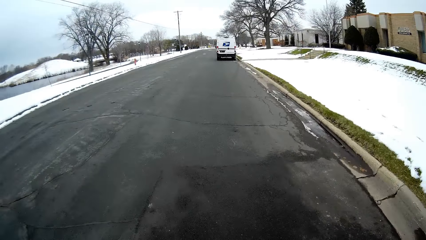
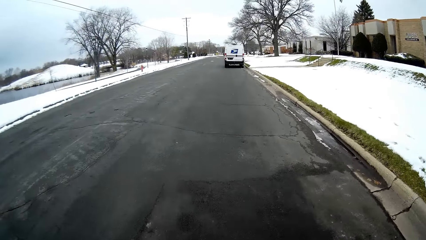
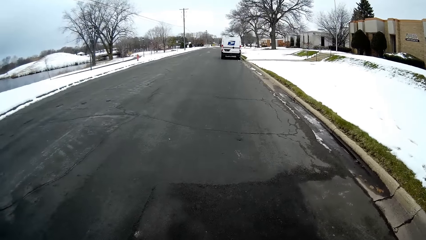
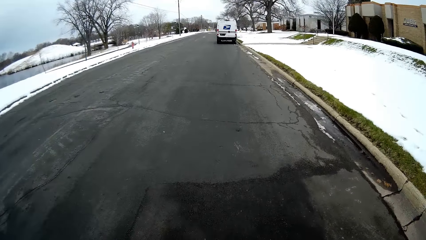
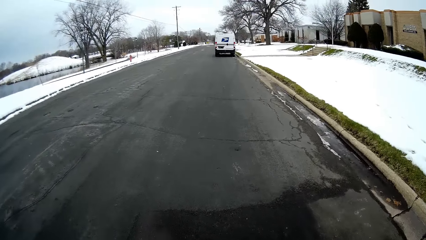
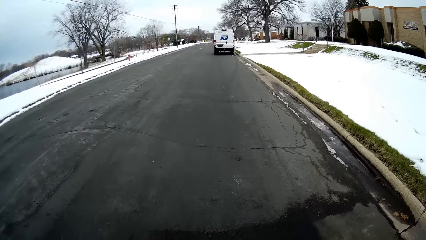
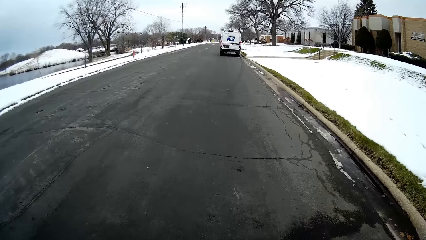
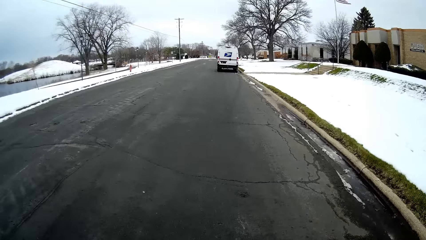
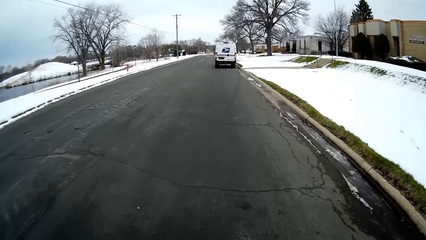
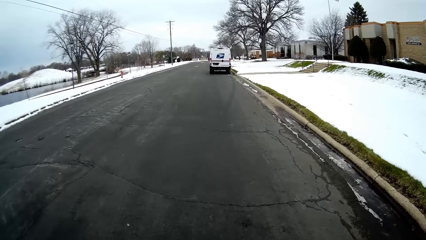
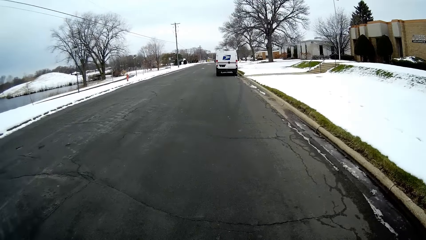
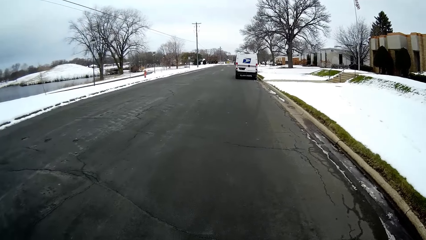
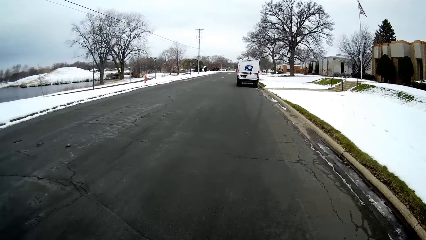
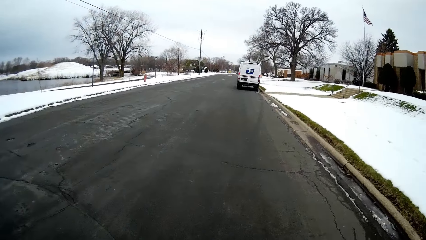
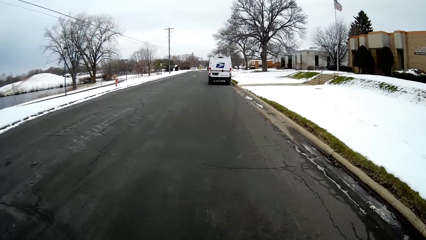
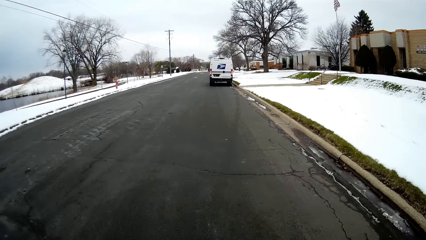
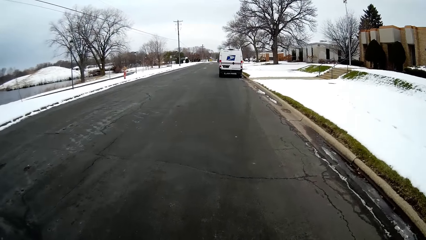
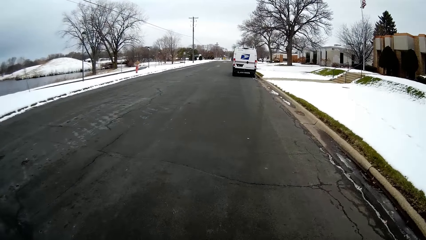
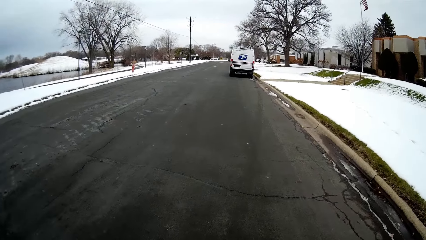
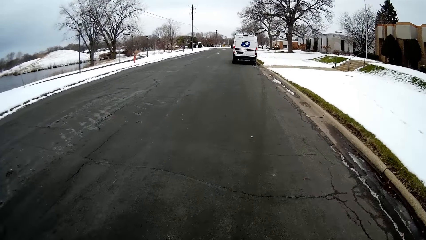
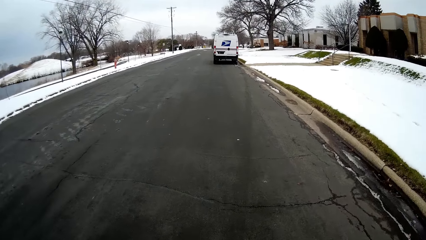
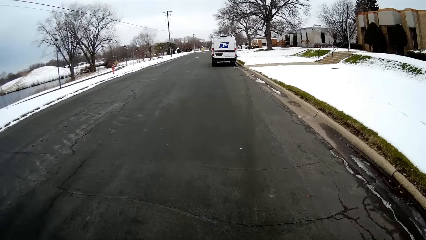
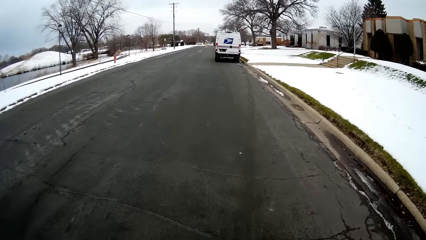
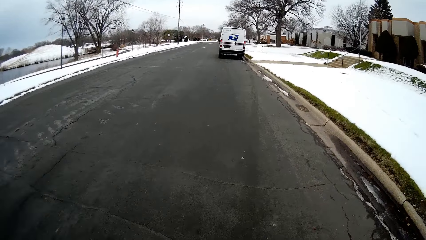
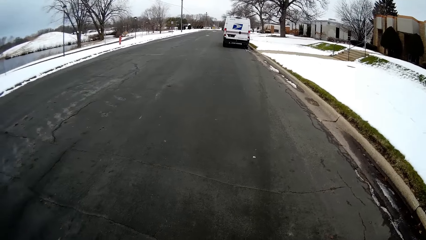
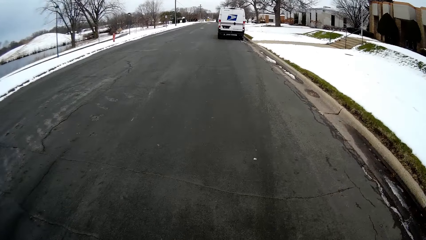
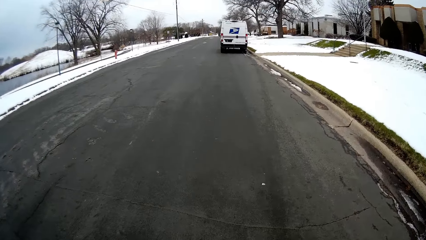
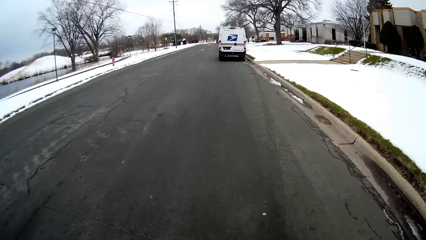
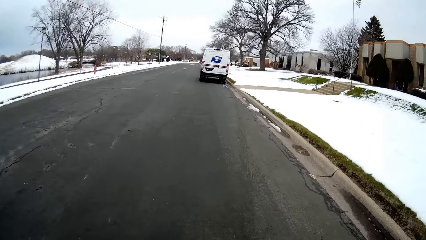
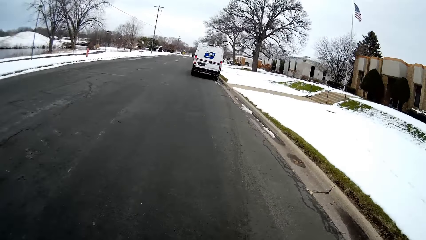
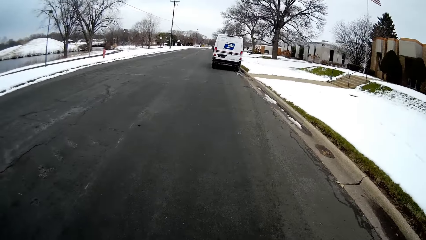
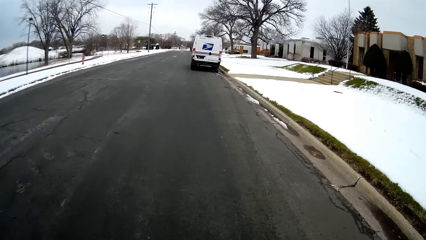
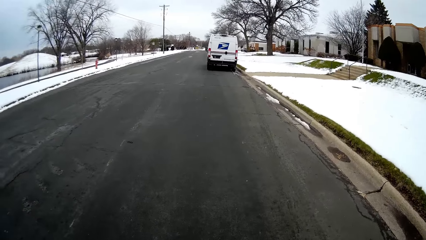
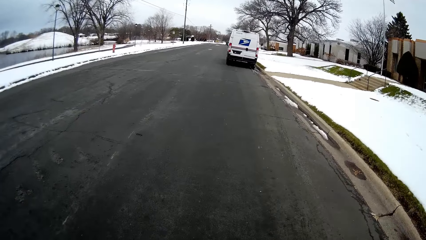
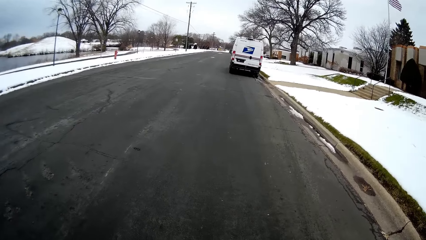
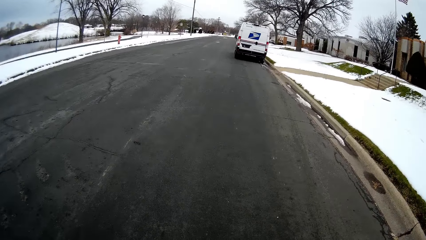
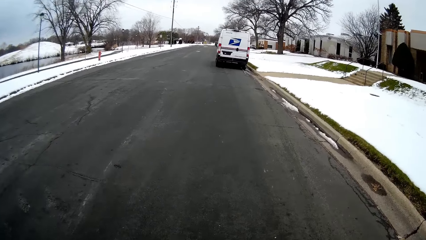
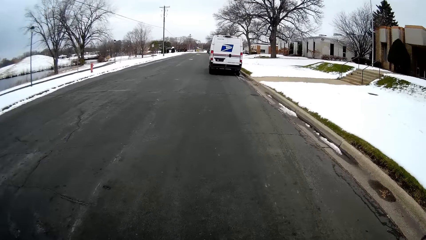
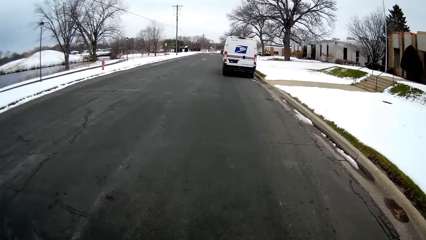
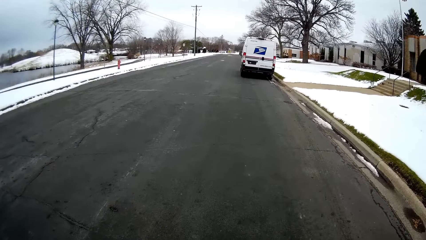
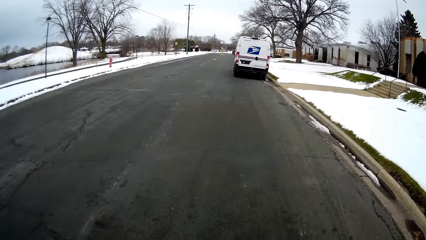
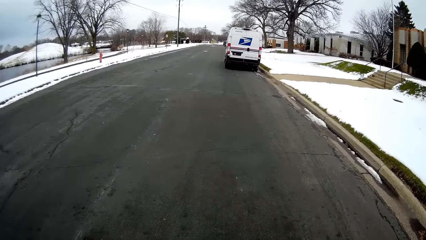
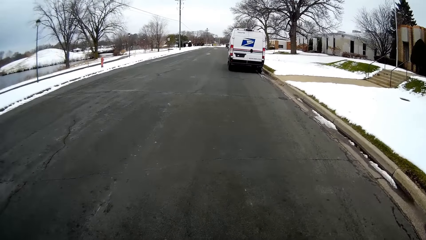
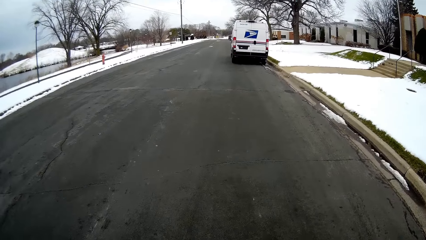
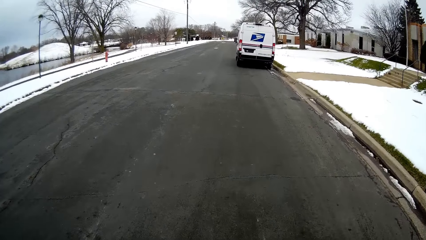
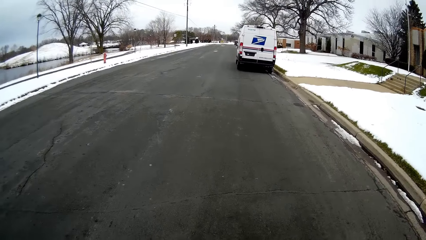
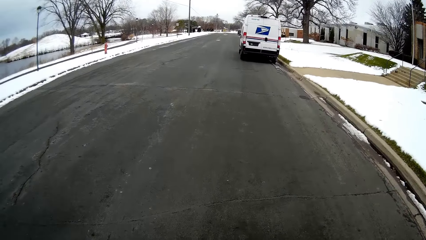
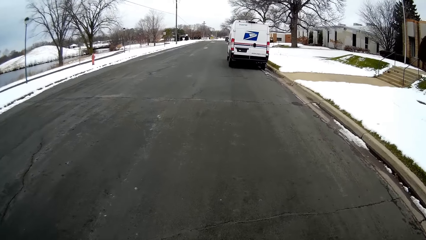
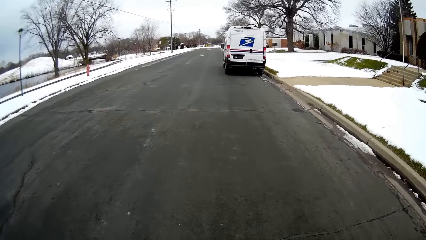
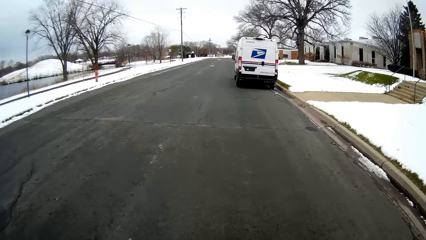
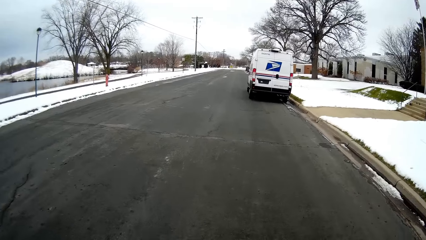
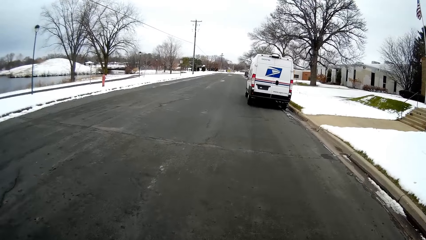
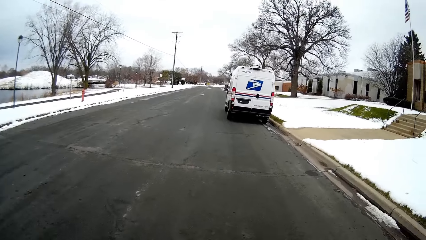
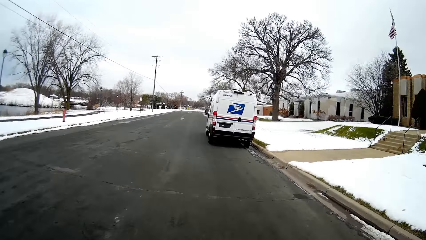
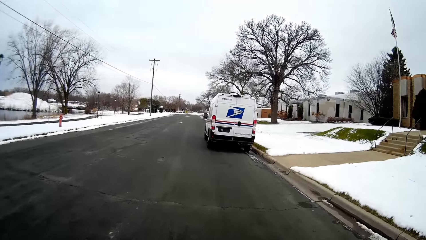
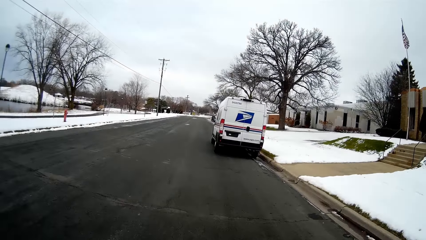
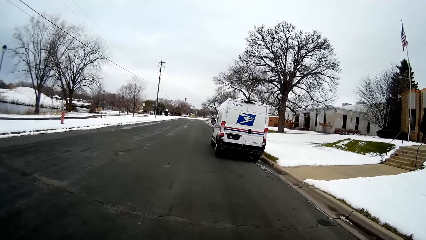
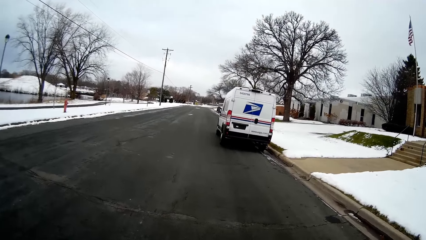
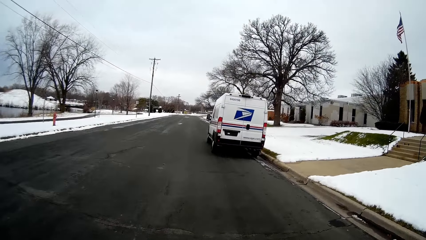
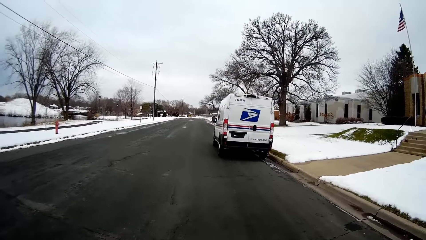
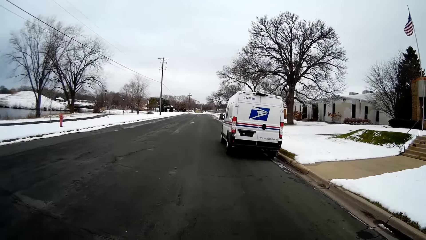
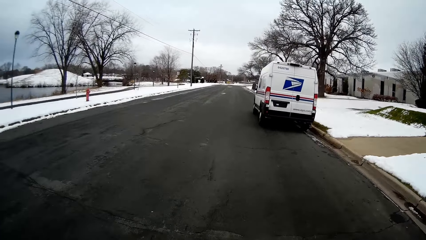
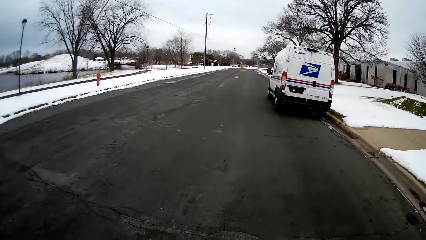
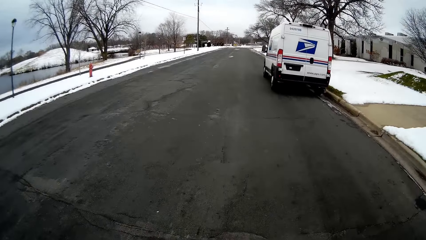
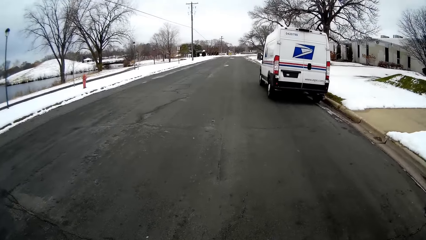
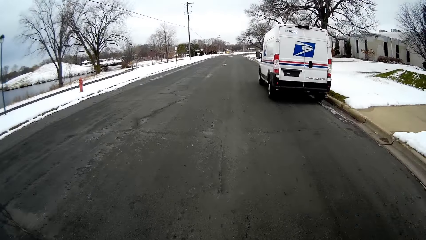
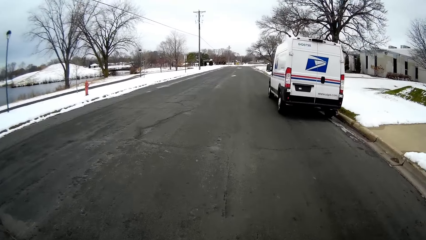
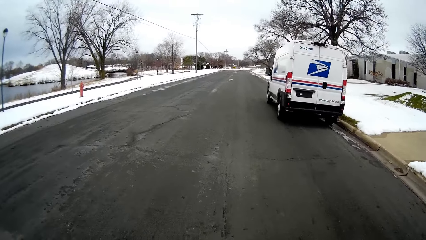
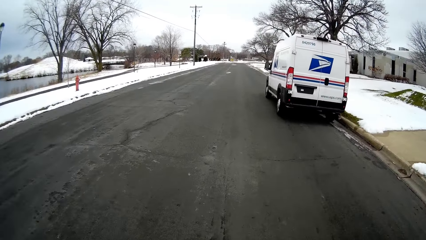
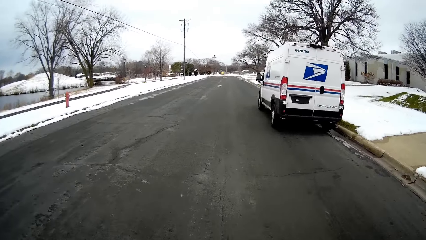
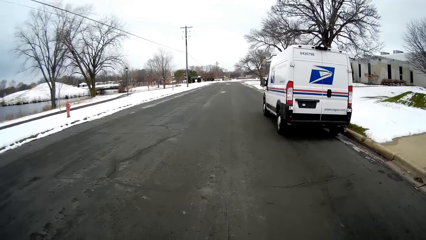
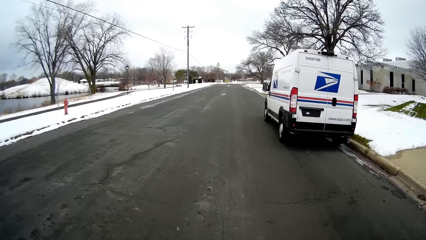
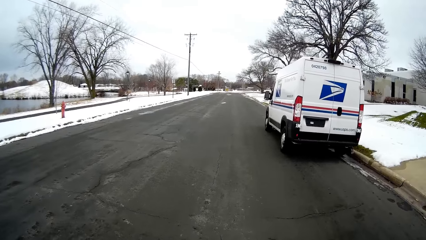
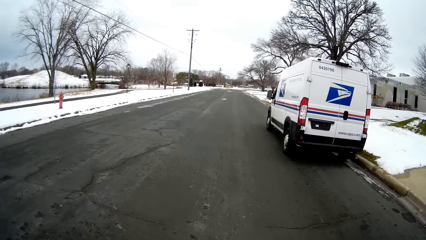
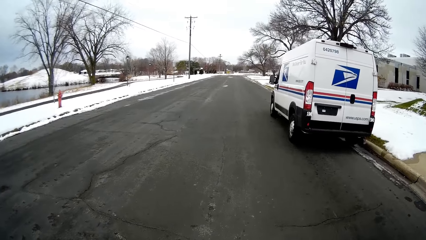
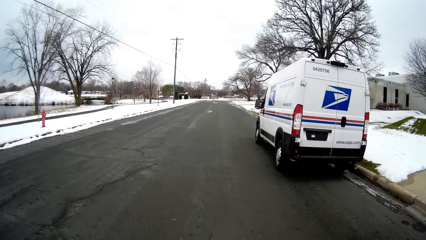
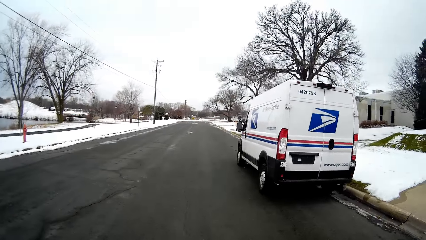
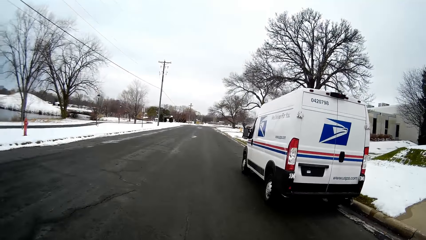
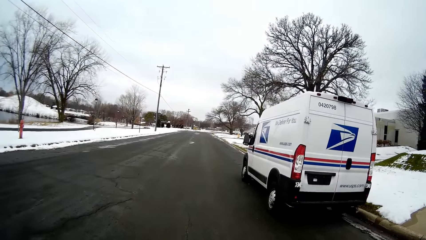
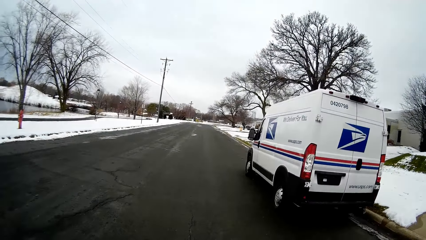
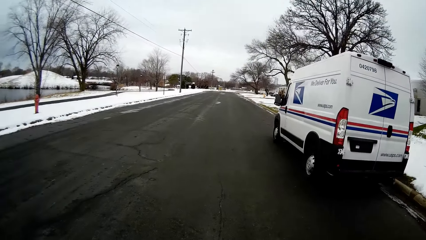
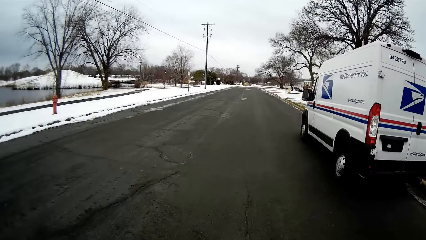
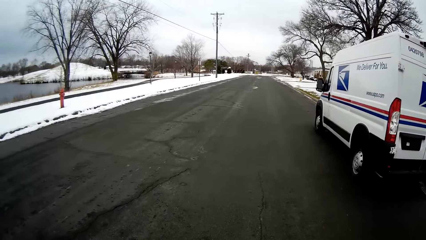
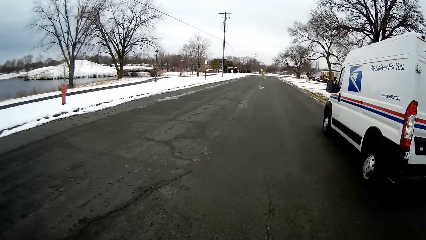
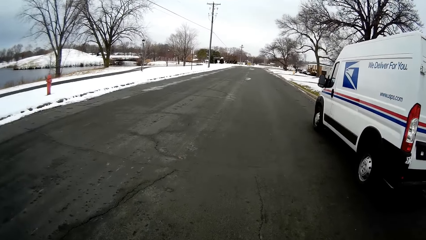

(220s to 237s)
The camera wearer converses with a man. They walk on the road.
